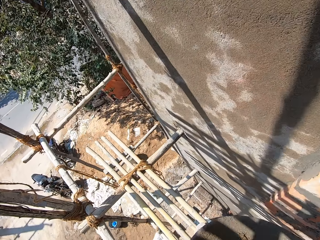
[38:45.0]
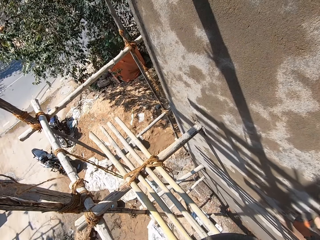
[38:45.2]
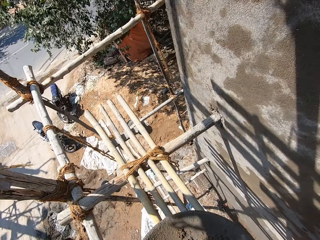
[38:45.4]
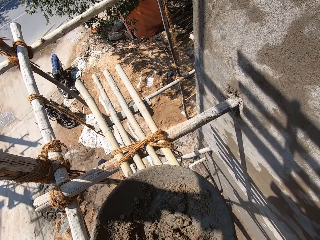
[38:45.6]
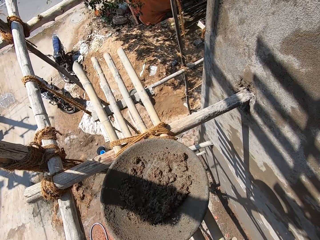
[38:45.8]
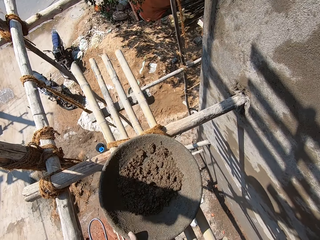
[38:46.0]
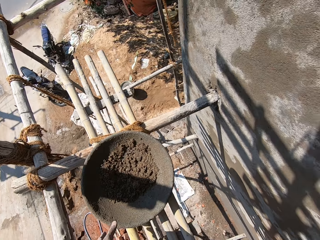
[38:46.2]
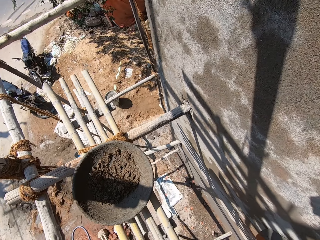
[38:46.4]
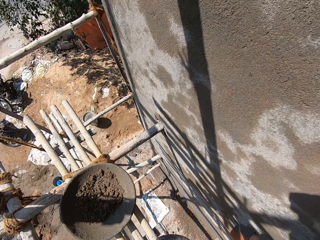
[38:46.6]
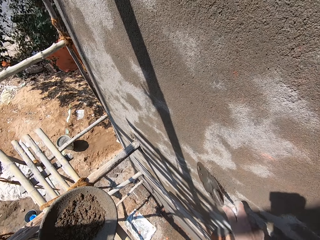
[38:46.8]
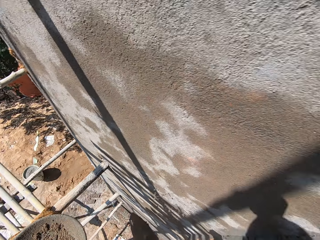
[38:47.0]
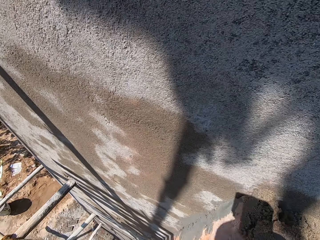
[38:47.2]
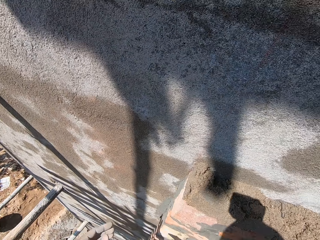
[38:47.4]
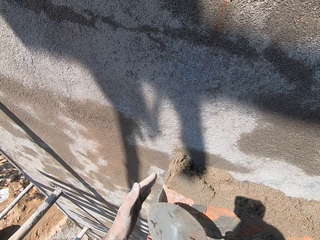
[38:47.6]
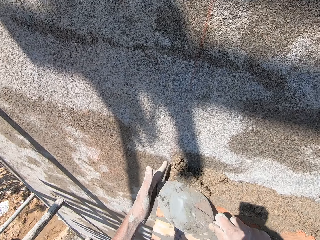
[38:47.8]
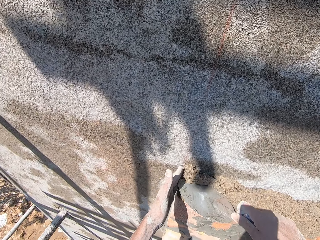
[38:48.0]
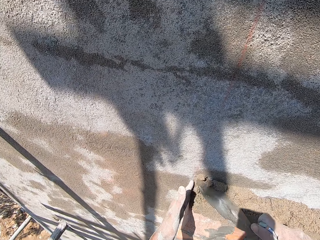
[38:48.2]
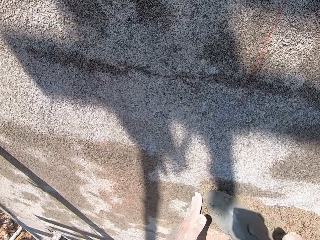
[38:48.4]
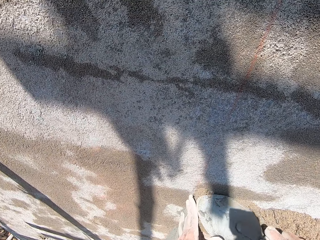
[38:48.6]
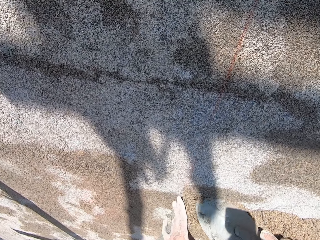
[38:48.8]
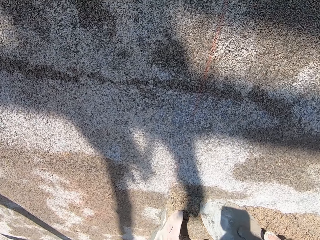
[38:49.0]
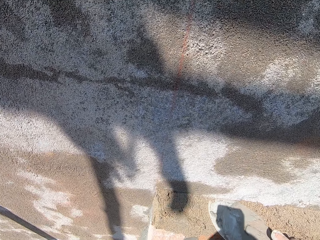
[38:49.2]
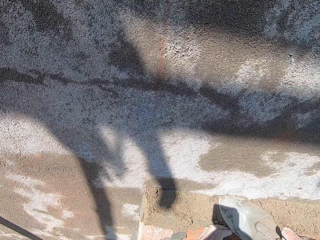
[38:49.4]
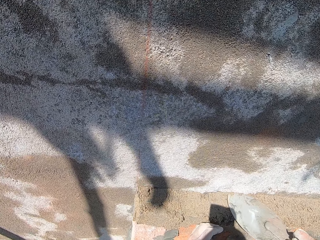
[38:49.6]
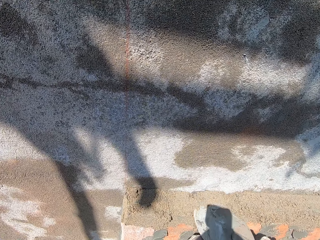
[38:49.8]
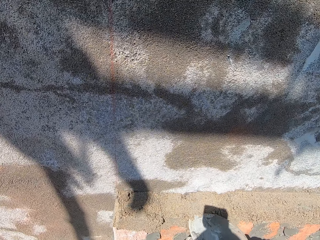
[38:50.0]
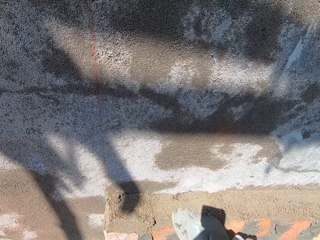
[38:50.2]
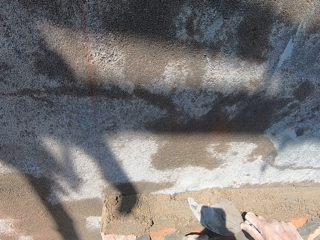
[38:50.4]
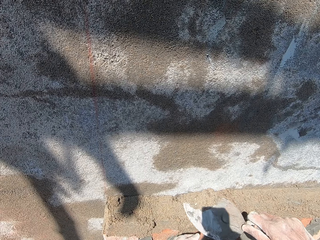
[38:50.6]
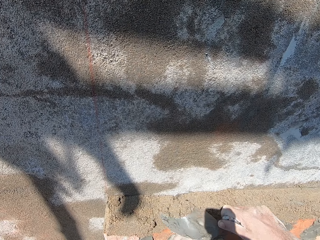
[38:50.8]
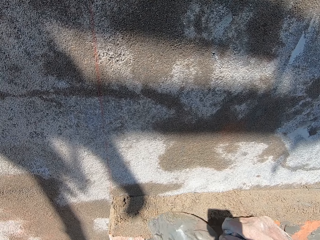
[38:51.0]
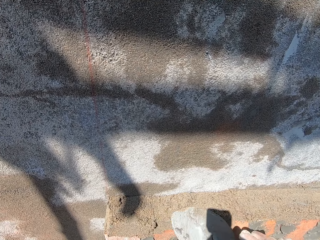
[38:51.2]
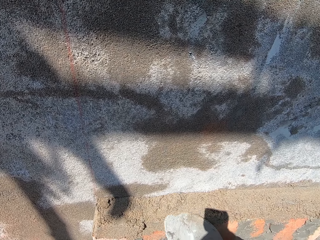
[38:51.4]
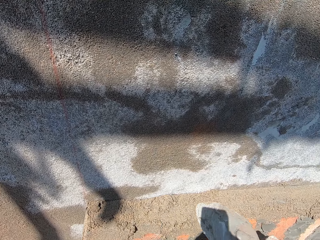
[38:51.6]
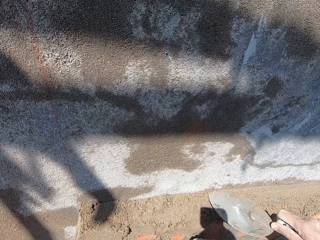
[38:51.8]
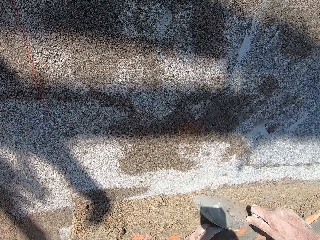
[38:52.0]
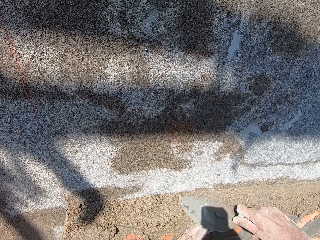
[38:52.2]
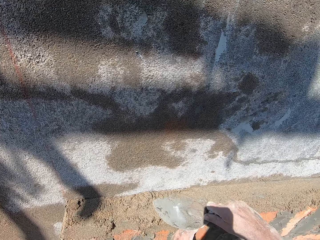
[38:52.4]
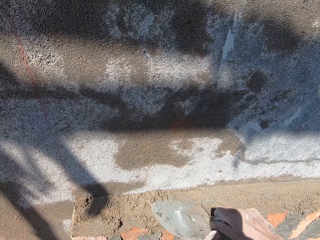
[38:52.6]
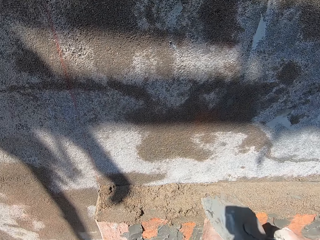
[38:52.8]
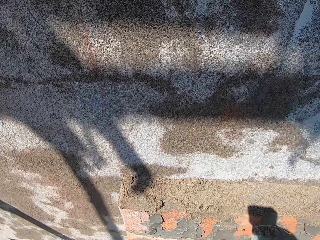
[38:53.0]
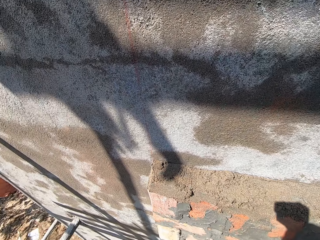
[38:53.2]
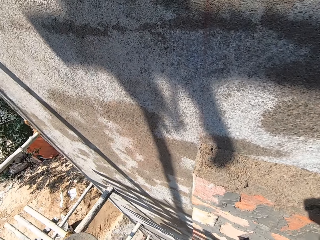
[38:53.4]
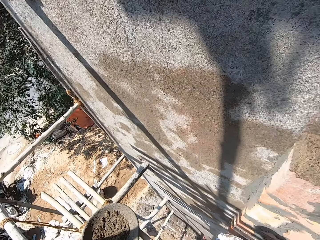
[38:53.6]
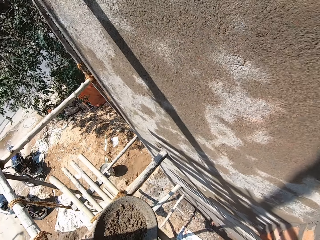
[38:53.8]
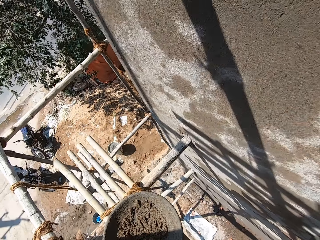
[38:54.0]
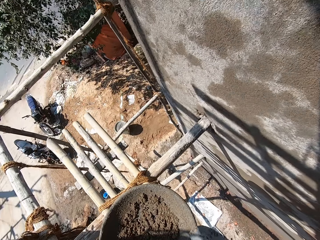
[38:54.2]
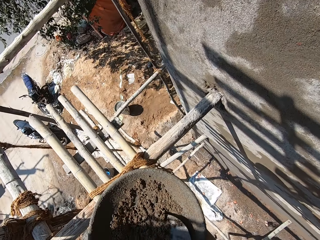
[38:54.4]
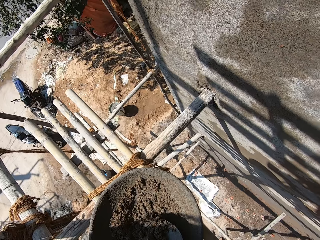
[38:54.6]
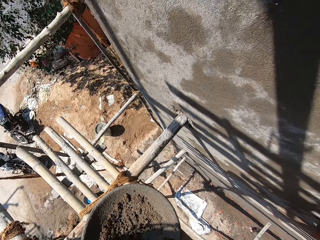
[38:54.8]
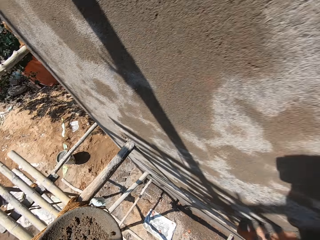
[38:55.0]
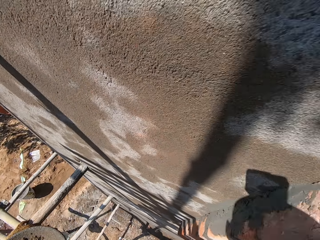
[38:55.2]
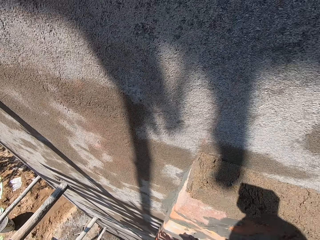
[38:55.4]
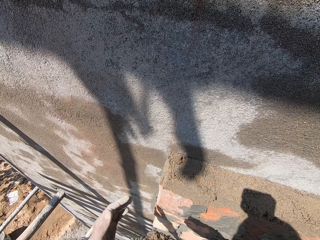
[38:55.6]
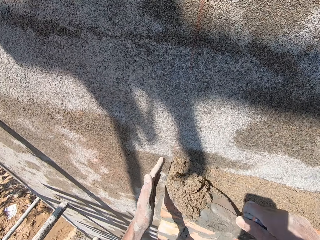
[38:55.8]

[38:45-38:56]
The camera wearer places the pan on the wooden platform with his left hand and dialogues with a man. He hits the wall with the trowel in his right hand. He smoothens the wet sand on the bricks with his left hand and the trowel in his right hand. He removes his left hand from the brick at the wall. He smoothens the wet sand on the bricks with the trowel in his right hand. He smoothens the wet sand on the bricks with his left hand and the trowel in his right hand. He removes his left hand from the bricks at the wall. He removes the trowel from the brick at the wall with his right hand. He scoops some wet sand from the pan on the wooden platform with the trowel in his right hand.

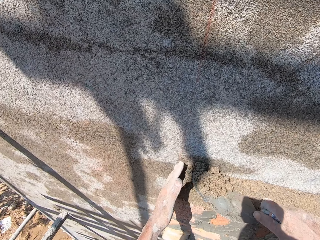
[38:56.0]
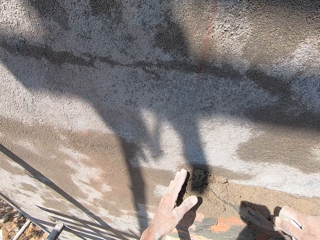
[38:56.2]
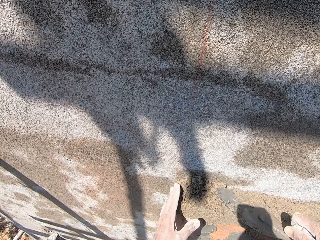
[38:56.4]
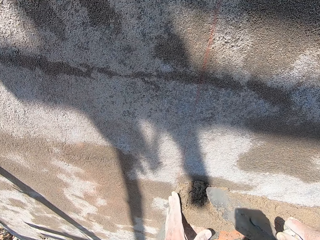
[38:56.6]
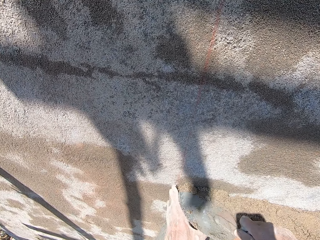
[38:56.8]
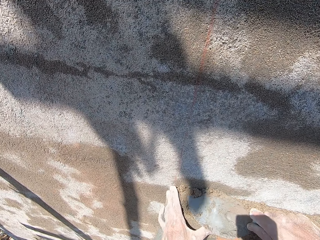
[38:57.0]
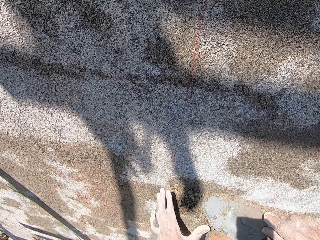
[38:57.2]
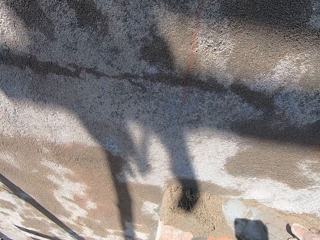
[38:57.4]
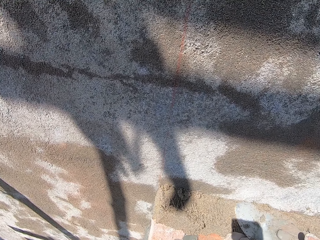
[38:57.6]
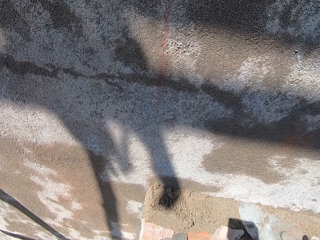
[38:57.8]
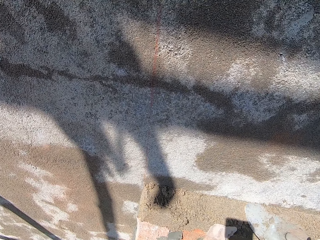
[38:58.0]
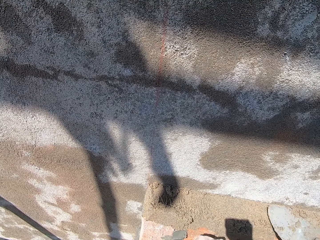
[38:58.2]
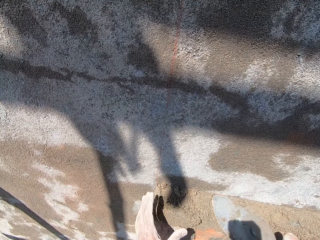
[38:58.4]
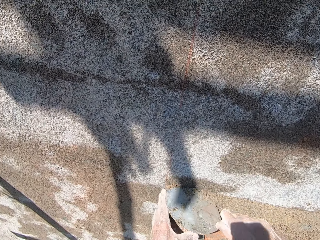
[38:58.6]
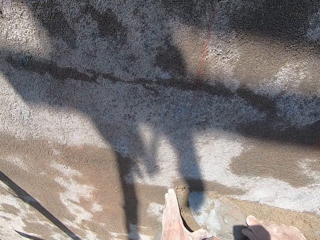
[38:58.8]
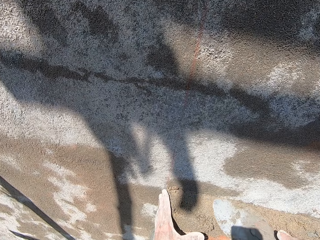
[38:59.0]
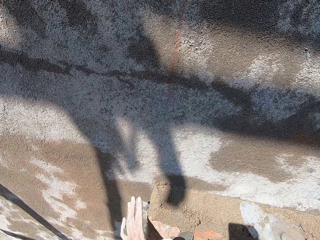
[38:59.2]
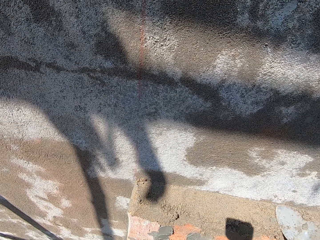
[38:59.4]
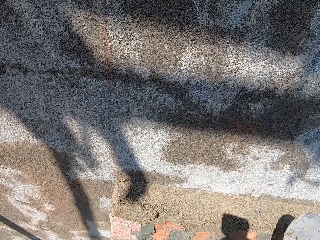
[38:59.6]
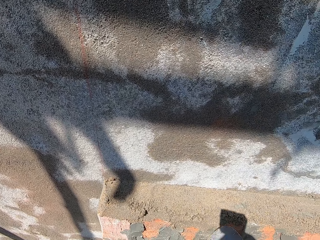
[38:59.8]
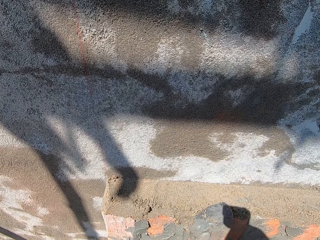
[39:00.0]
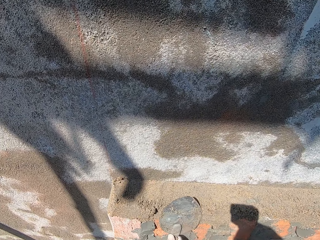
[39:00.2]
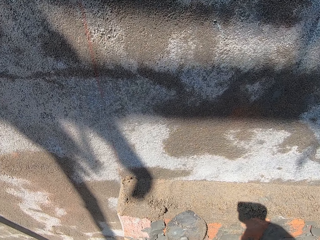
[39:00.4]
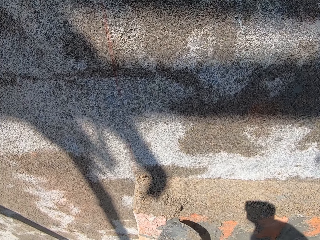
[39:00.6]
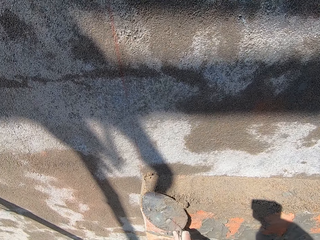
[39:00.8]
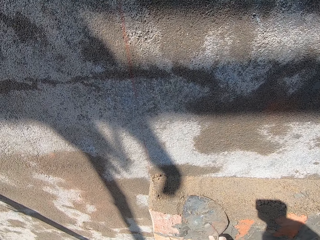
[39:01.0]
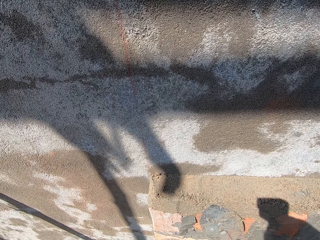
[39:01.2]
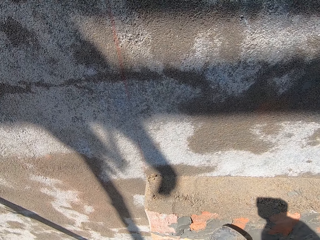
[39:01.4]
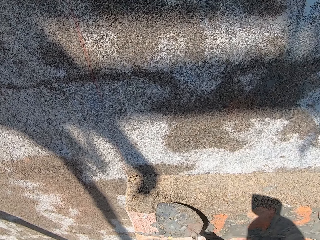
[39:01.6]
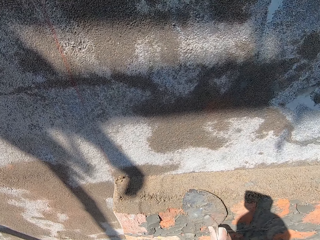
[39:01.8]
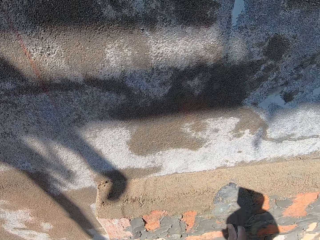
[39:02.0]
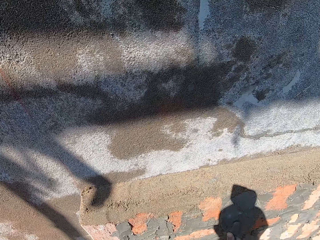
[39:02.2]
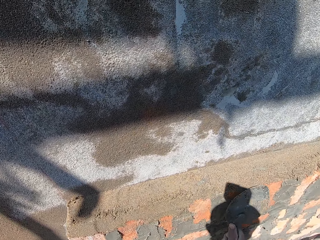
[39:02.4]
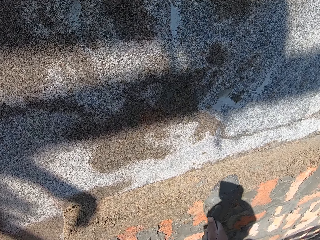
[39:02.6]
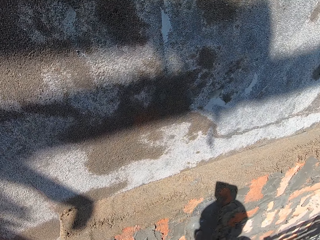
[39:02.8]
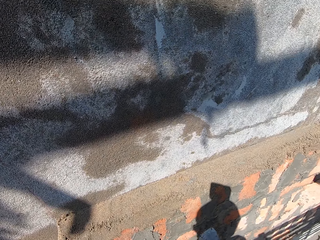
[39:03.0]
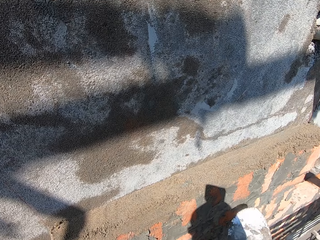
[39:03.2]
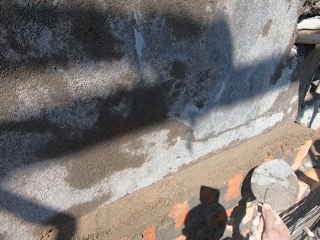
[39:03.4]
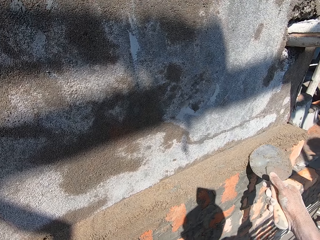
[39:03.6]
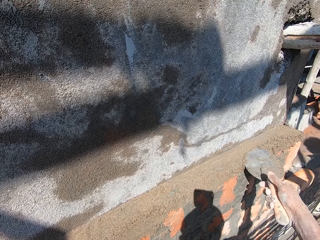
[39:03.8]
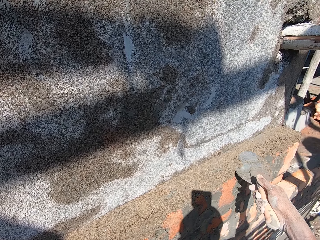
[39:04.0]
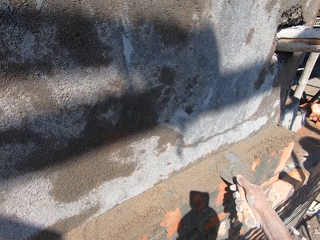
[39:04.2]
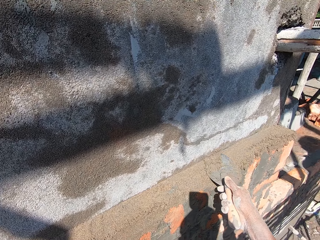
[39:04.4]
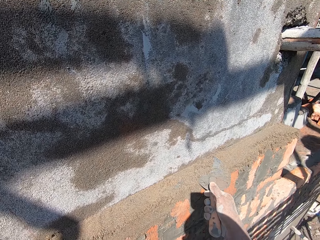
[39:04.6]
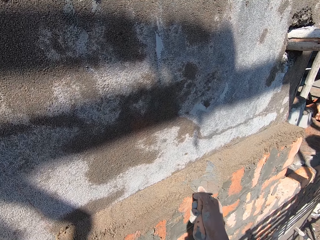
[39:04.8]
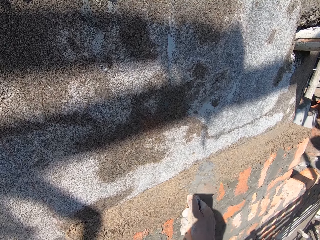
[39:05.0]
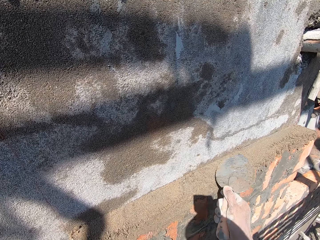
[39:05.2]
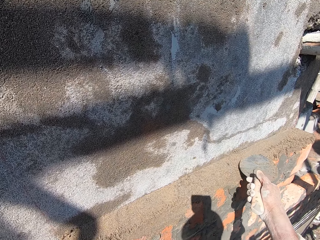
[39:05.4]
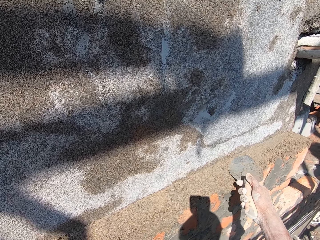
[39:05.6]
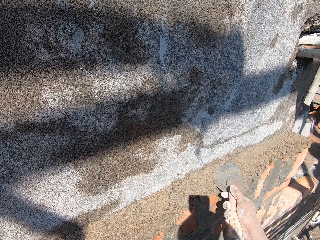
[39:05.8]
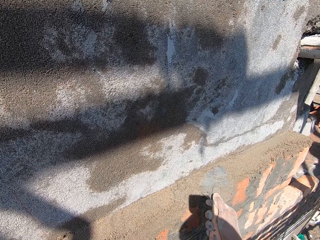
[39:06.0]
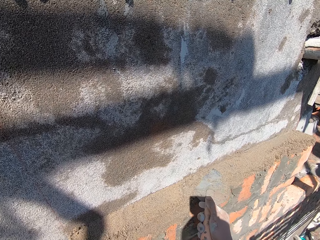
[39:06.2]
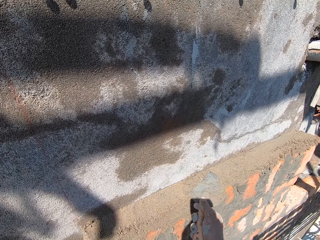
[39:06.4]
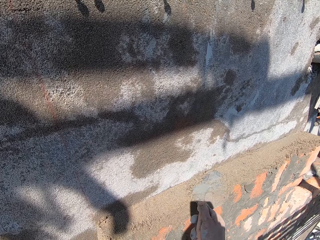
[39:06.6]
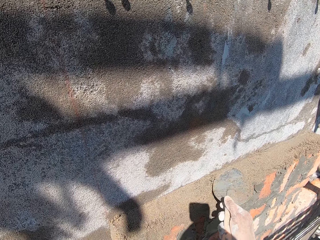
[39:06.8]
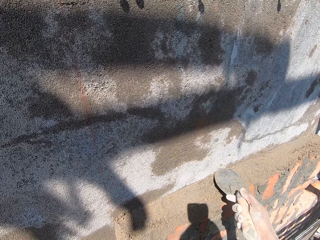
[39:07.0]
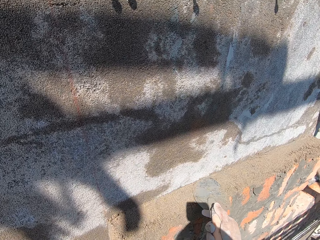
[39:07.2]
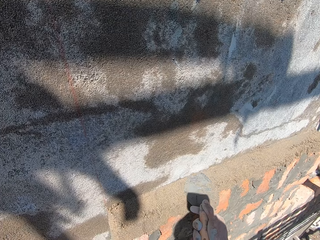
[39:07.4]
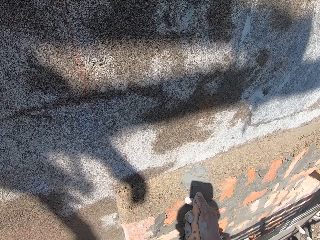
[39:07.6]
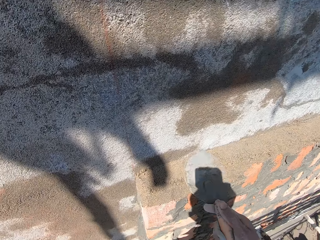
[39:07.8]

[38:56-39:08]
The camera wearer spreads the wet sand on the bricks with his left hand and the trowel in his right hand. He dialogues with a man. He removes his left hand from the bricks at the wall. He smoothens the wet sand on the bricks with the trowel in his right hand. He smoothens the wet sand on the bricks with his left hand and the trowel in his right hand. He removes his left hand from the brick at the wall. He smoothens the wet sand on the bricks with the trowel in his right hand. He smoothens the wet sand on the bricks with his left hand and the trowel in his right hand. He removes his left hand from the brick at the wall. He smoothens the wet sand on the bricks with the trowel in his right hand. He removes the trowel from the bricks at the wall with his right hand. He smoothens the wet sand on the bricks with the trowel in his right hand. He removes the trowel from the bricks at the wall with his right hand. He smoothens the wet sand on the bricks with the trowel in his right hand.
